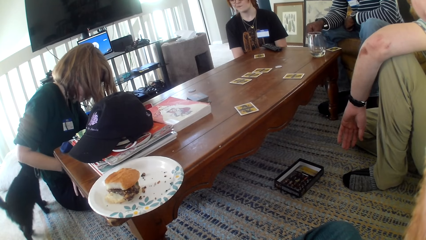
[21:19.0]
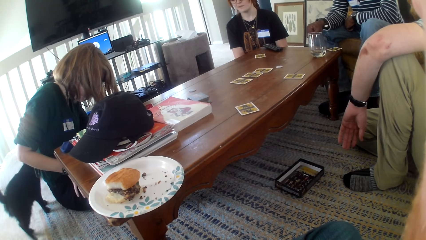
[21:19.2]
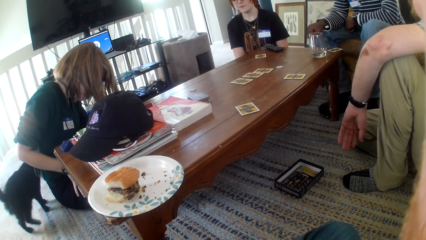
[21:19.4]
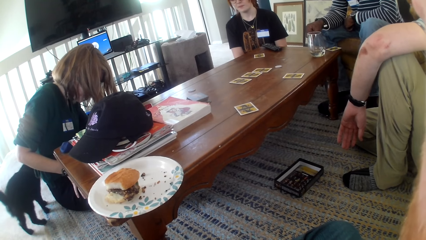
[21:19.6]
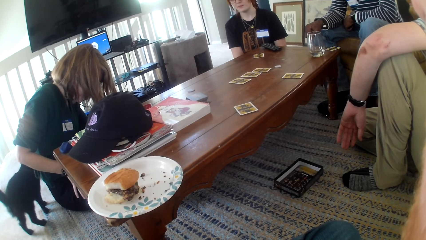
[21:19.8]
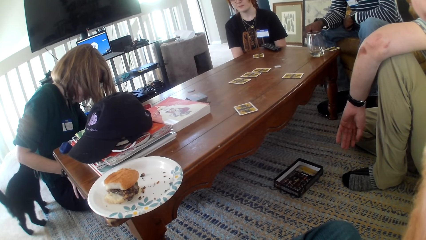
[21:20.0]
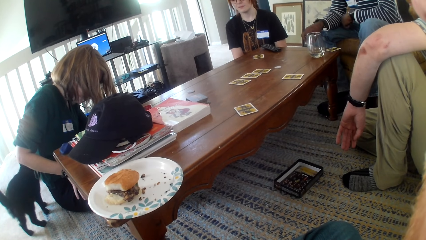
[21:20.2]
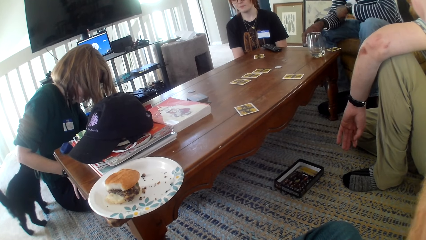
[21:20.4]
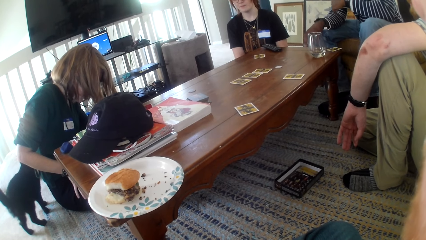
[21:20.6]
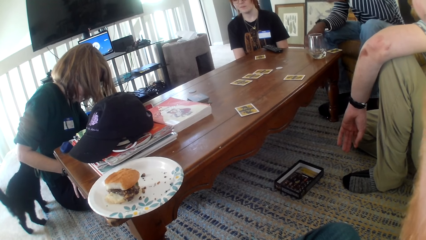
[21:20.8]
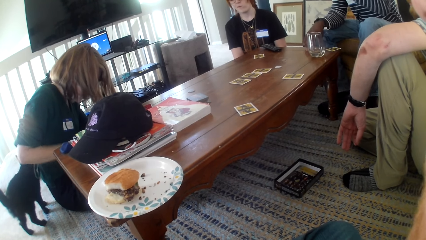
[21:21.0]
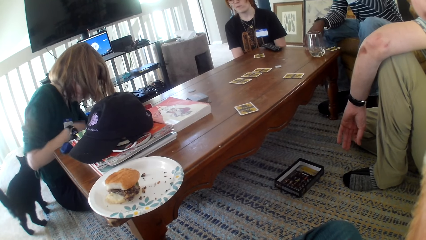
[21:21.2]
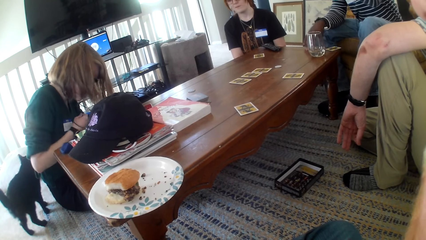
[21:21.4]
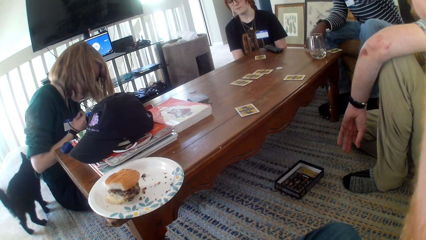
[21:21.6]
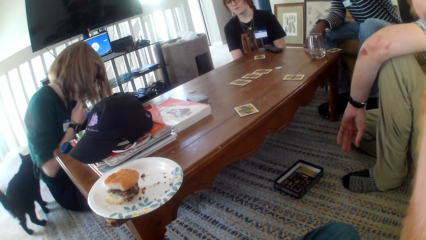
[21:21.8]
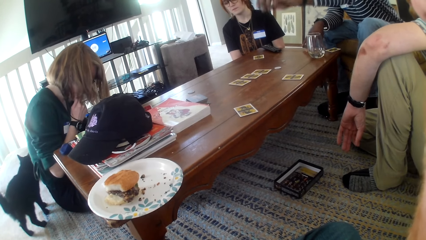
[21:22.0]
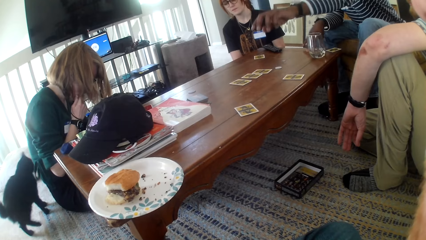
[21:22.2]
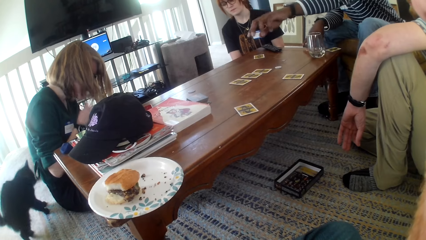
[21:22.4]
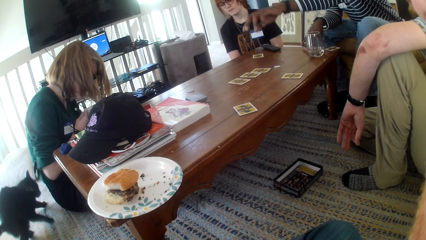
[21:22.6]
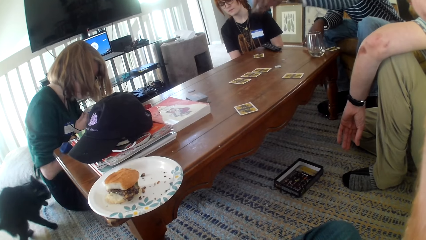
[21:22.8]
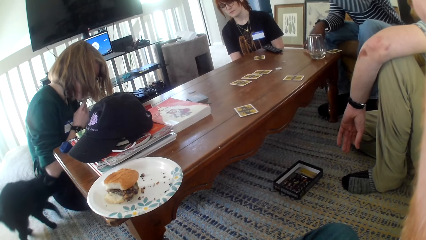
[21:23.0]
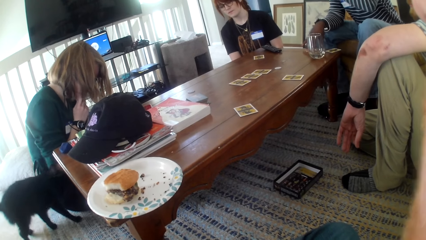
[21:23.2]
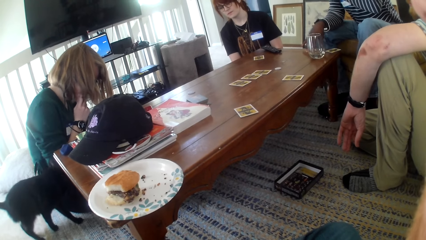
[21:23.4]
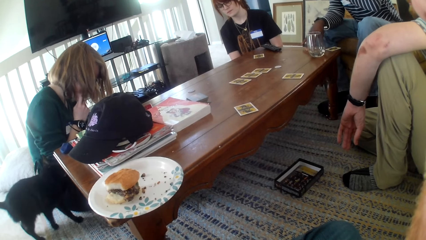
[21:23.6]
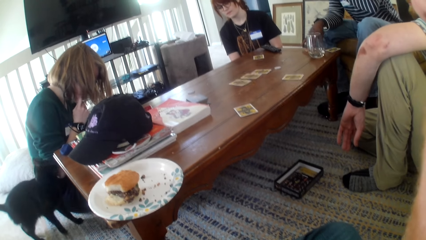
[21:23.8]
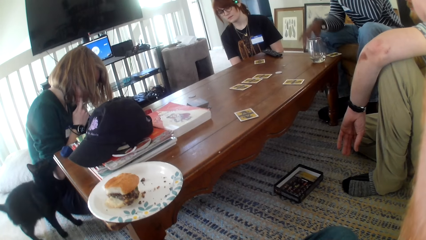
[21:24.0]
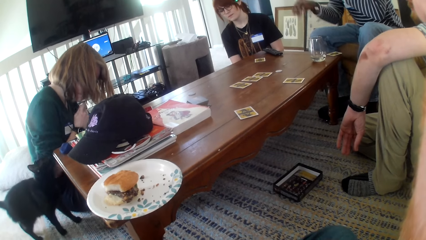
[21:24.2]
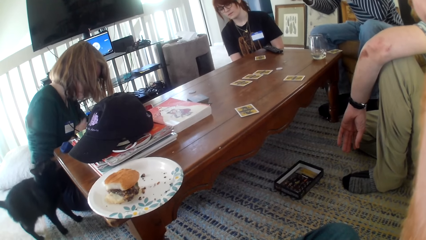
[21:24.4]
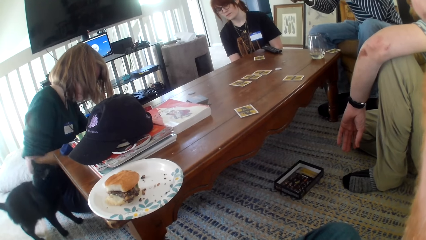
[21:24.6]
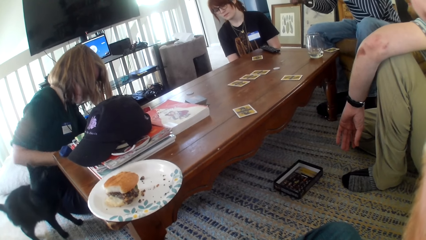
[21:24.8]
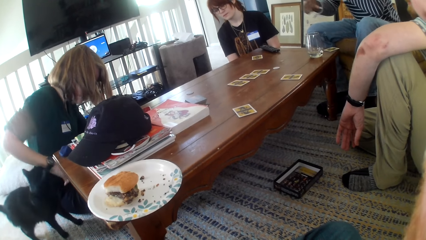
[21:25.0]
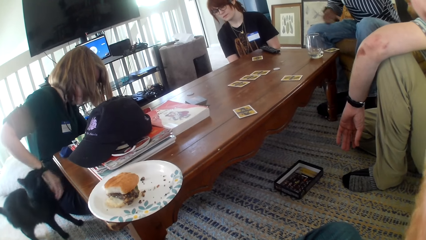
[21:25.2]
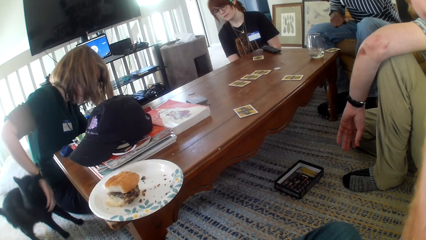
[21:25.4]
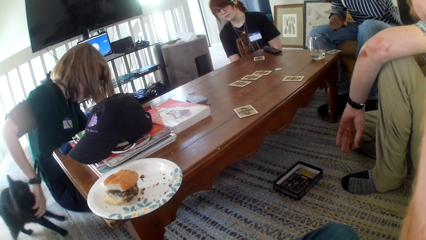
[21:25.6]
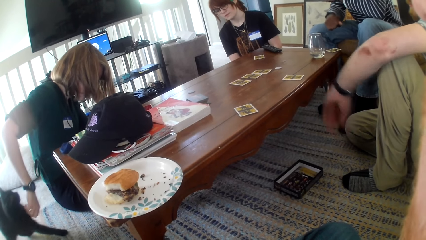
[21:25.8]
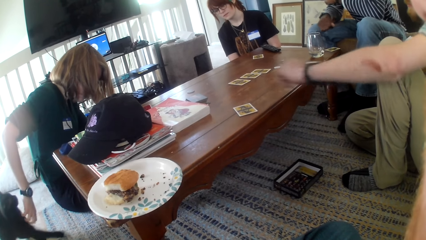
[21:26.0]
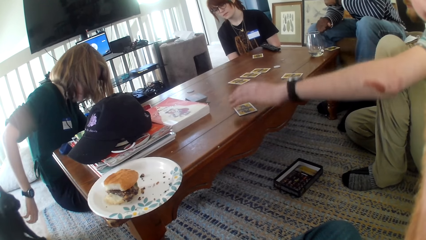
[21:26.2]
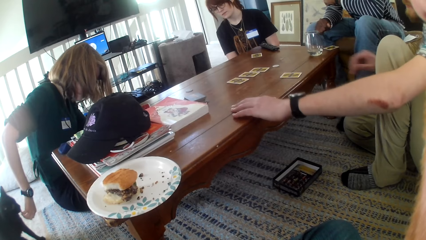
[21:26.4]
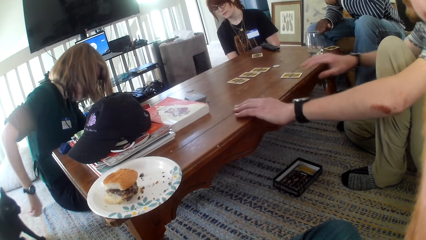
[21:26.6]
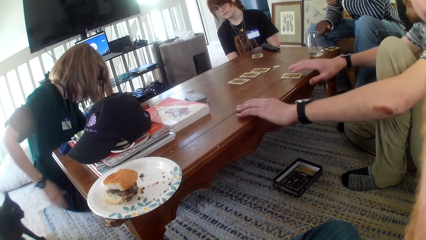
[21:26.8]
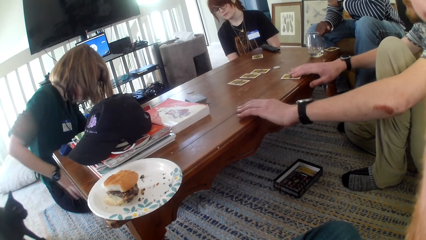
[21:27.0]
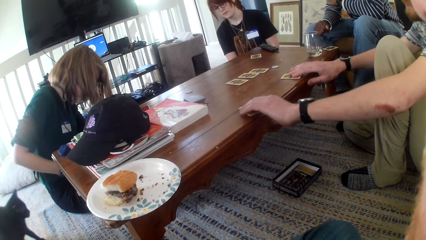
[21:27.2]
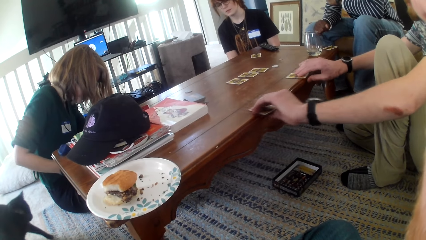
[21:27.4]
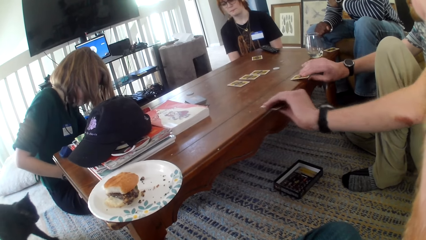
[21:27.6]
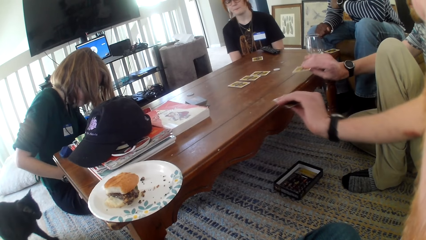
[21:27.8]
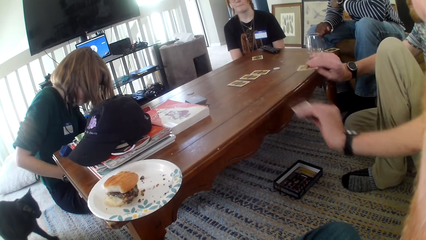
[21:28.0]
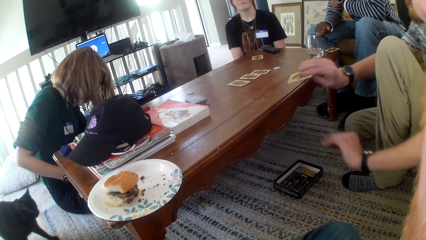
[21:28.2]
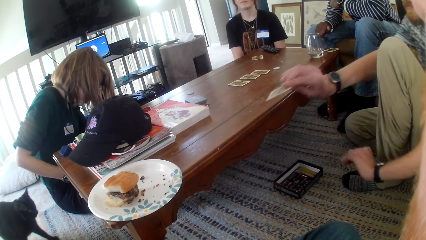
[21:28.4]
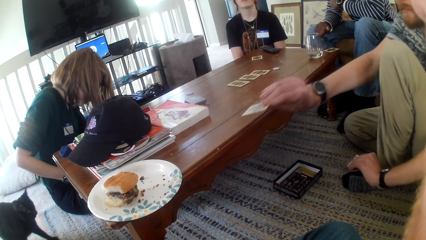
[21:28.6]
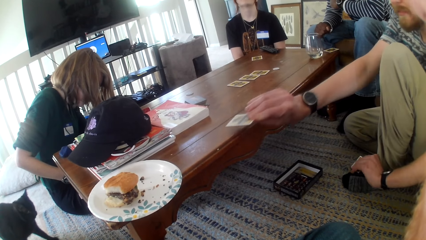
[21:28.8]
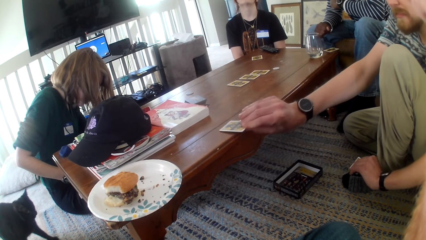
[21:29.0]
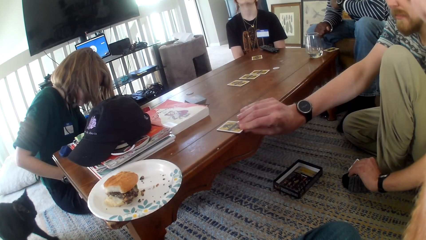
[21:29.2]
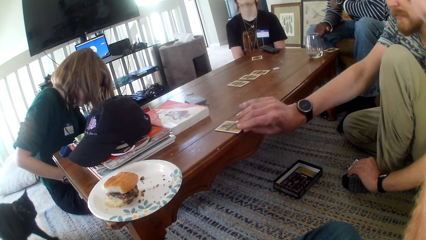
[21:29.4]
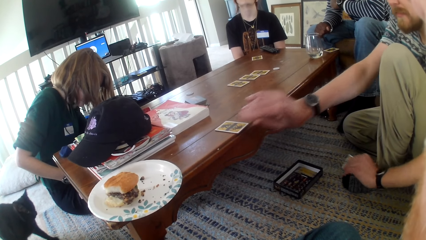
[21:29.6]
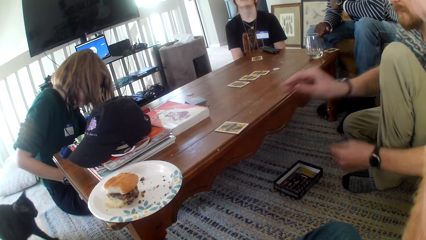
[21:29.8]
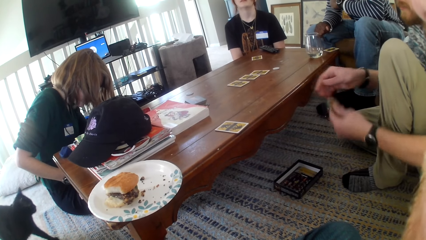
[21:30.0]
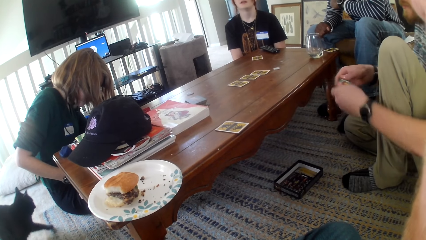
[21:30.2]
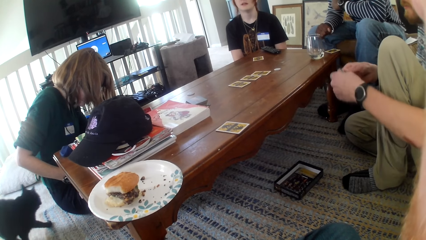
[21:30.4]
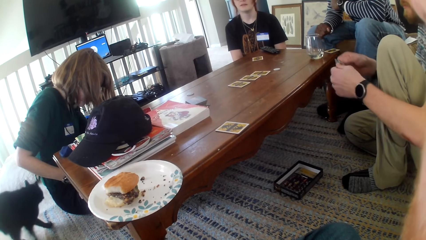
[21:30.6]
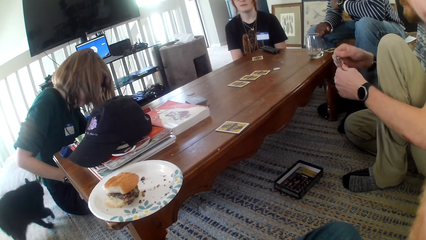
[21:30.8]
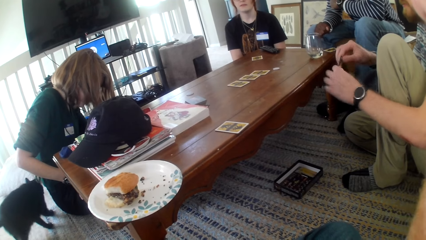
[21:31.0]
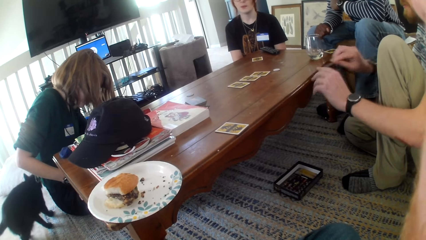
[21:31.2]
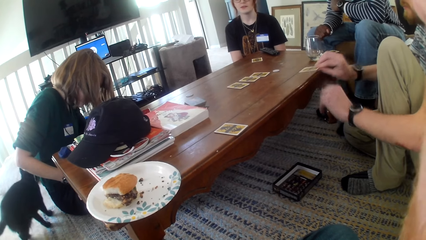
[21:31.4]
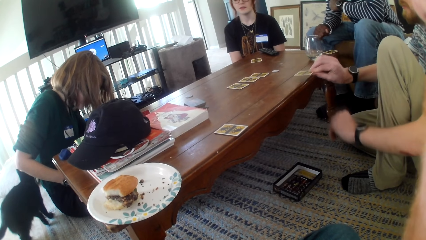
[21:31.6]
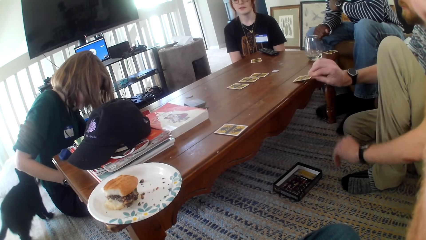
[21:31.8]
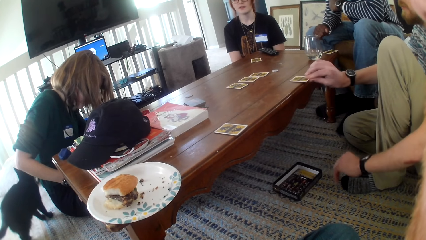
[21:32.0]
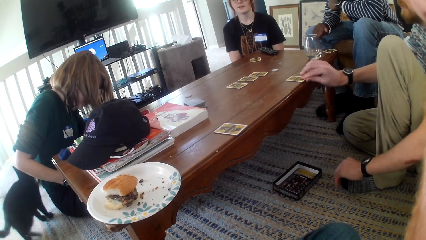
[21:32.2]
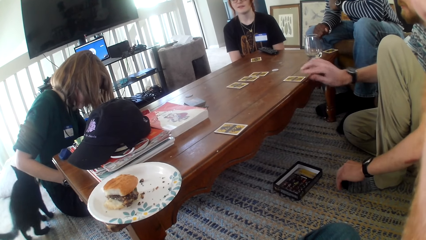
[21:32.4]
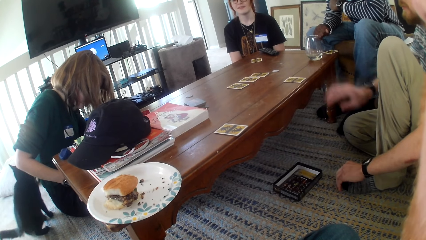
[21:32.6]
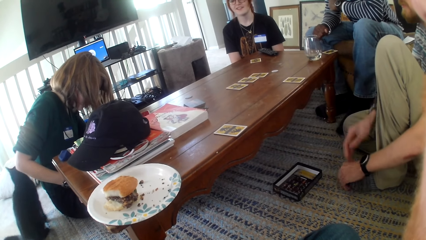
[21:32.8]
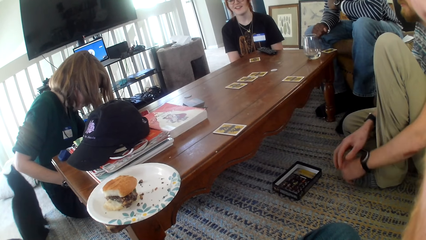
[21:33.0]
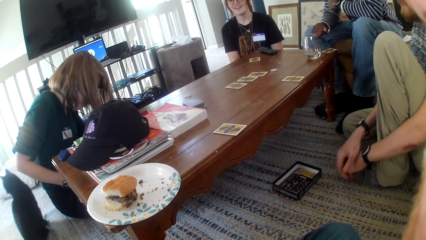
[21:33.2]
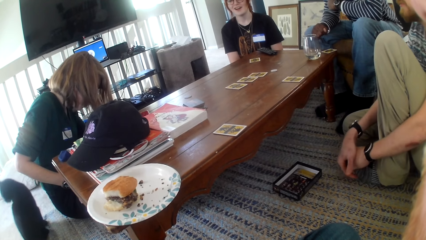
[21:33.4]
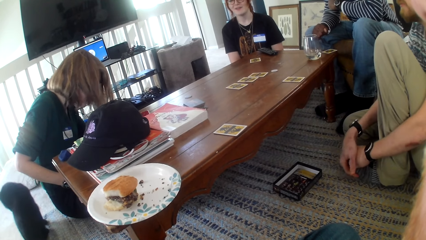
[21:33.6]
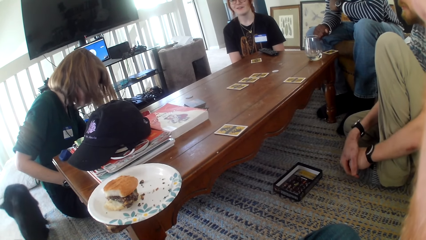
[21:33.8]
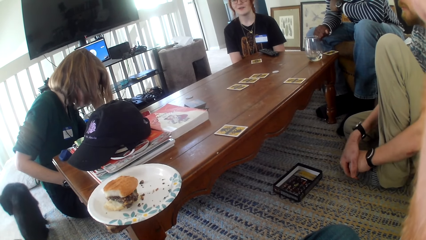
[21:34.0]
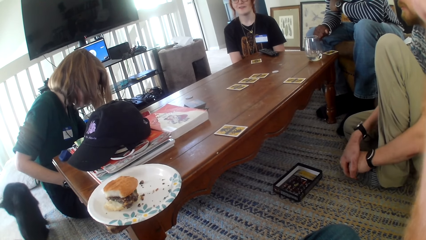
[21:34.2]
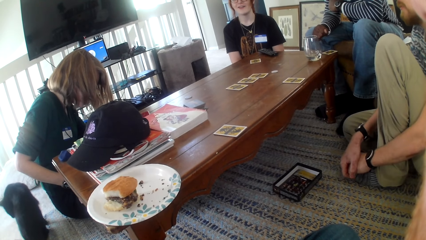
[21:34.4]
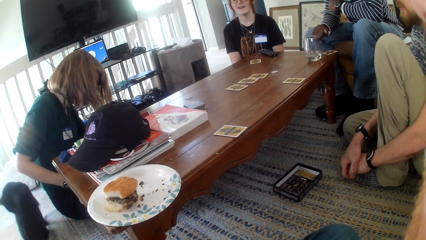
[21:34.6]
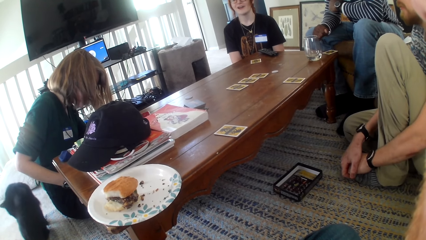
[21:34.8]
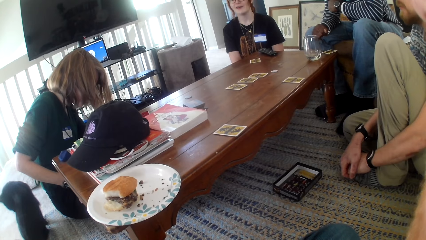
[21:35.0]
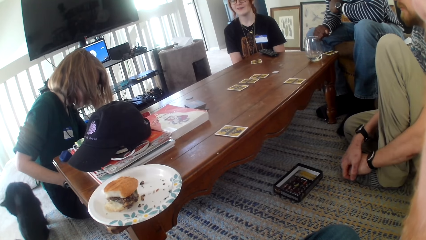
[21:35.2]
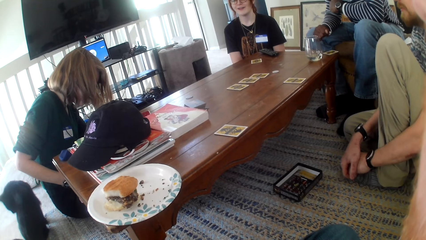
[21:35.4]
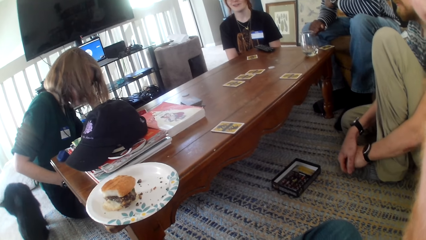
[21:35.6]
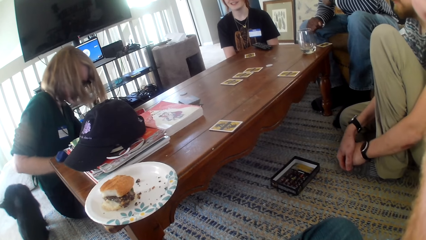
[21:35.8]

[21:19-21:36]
A woman moves a hand and talks. A man moves a hand. The woman talks. The camera wearer touches the cat. Another man picks up the cards from the table. The other man exchanges cards. He places the card on the table and moves a hand. He places the card on the table and moves a hand. The woman talks.
